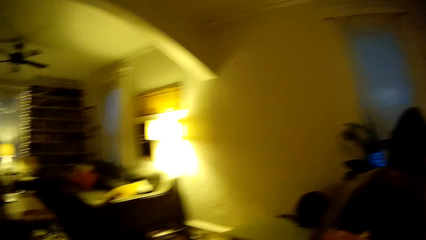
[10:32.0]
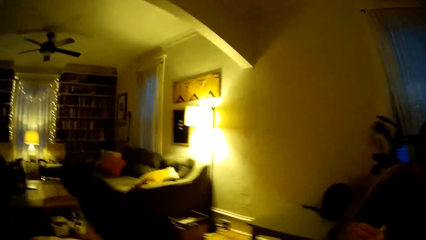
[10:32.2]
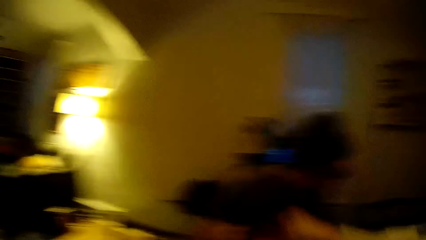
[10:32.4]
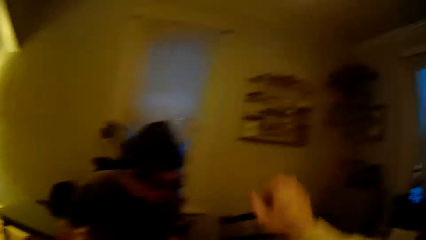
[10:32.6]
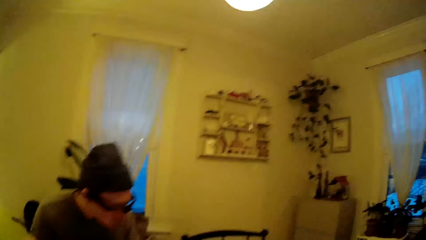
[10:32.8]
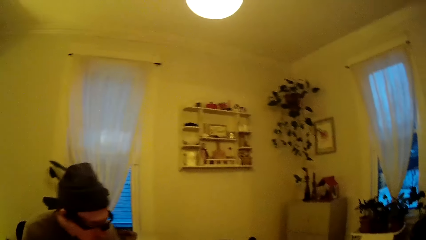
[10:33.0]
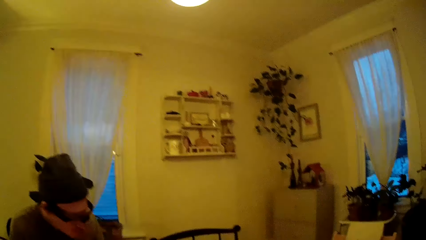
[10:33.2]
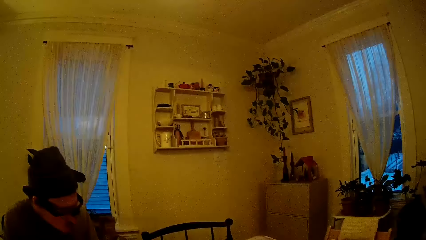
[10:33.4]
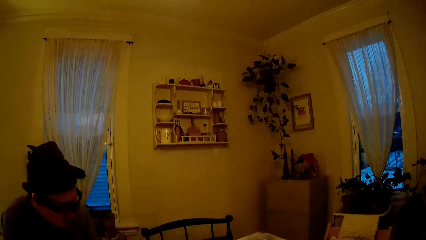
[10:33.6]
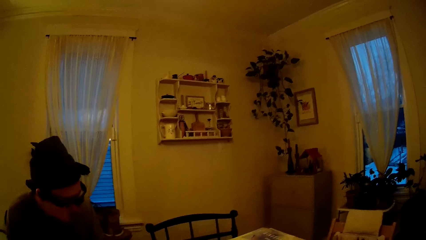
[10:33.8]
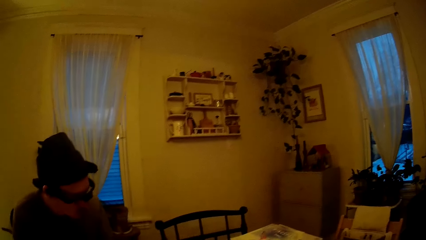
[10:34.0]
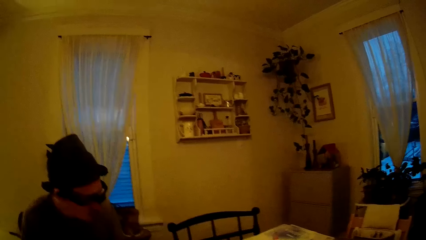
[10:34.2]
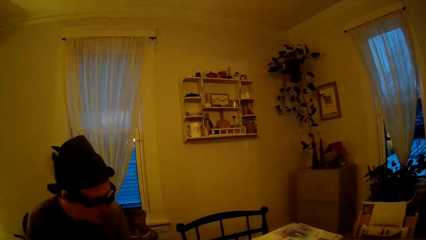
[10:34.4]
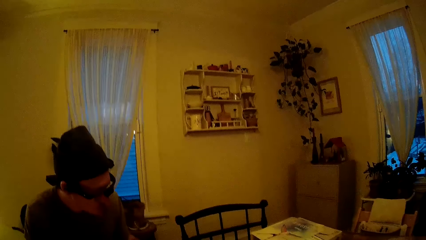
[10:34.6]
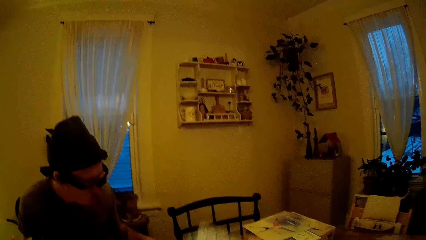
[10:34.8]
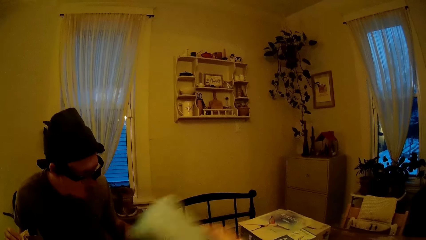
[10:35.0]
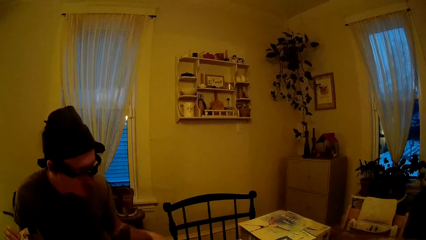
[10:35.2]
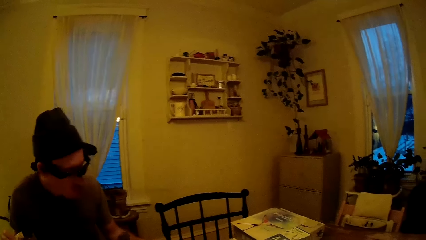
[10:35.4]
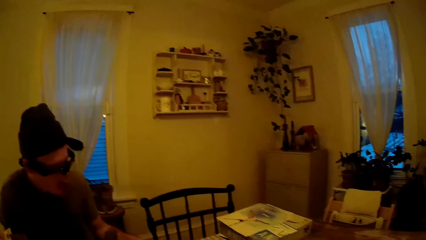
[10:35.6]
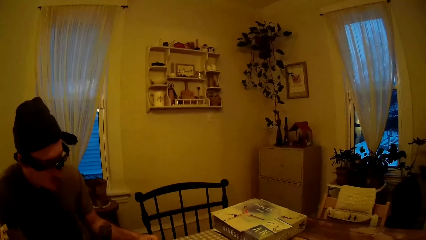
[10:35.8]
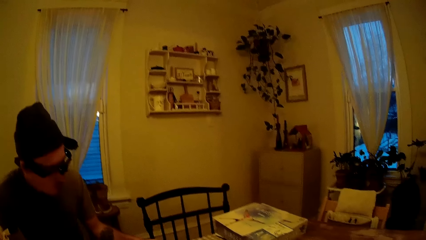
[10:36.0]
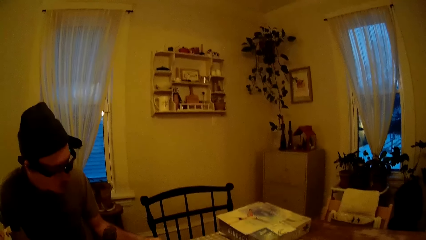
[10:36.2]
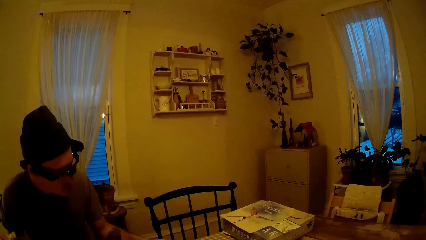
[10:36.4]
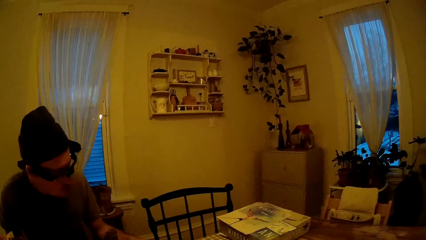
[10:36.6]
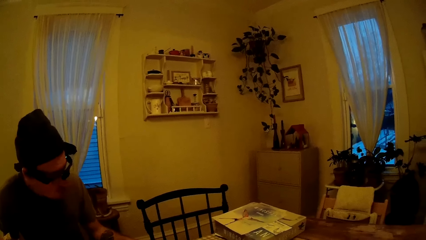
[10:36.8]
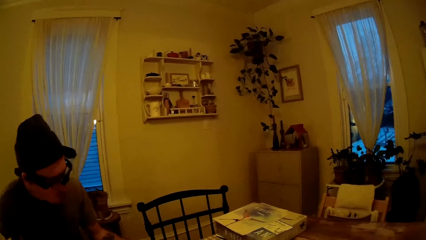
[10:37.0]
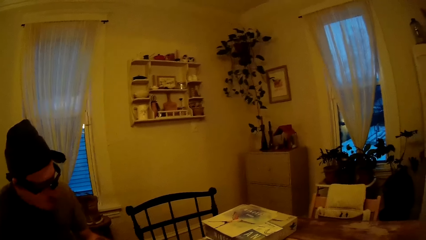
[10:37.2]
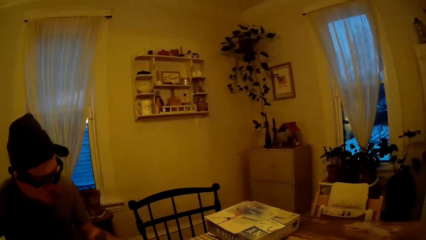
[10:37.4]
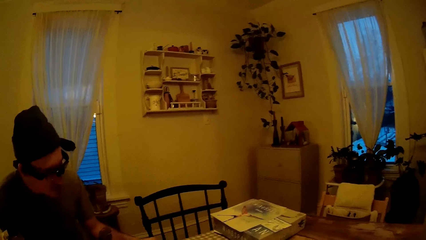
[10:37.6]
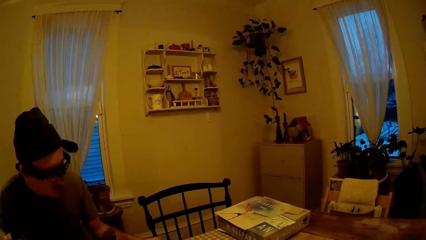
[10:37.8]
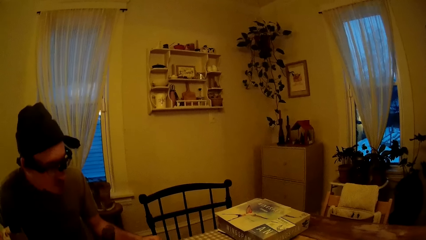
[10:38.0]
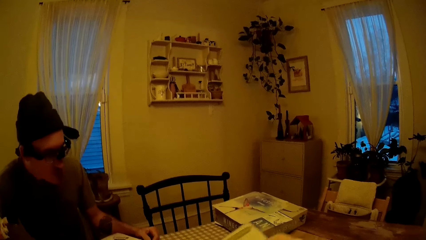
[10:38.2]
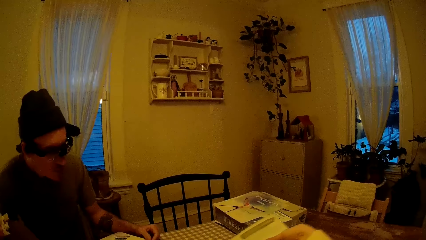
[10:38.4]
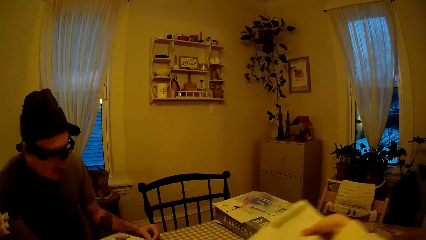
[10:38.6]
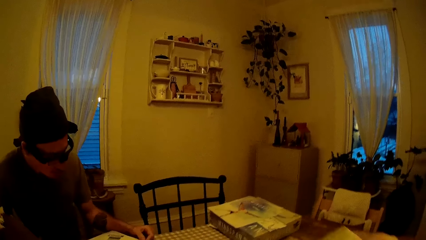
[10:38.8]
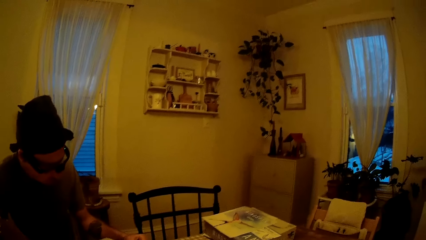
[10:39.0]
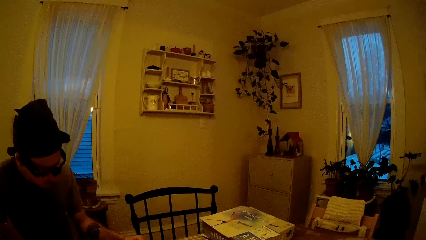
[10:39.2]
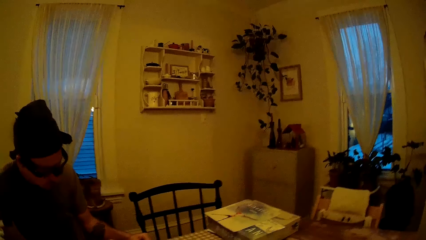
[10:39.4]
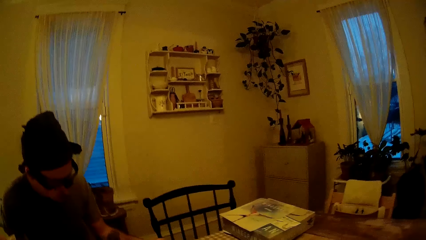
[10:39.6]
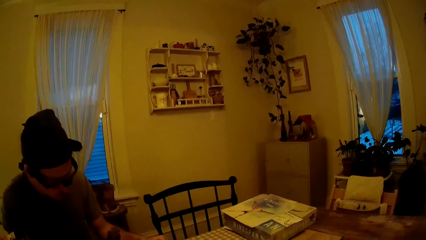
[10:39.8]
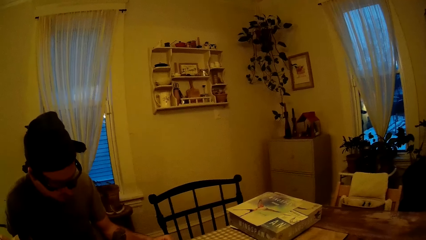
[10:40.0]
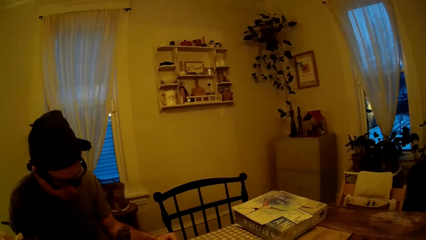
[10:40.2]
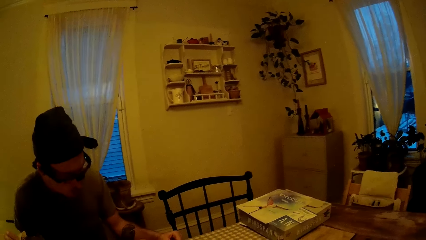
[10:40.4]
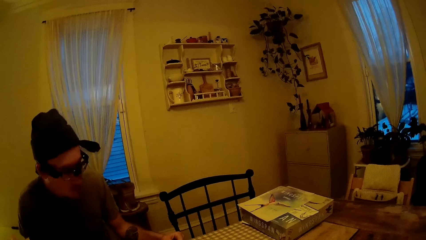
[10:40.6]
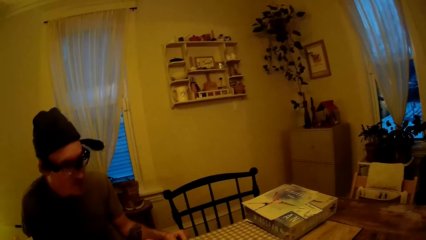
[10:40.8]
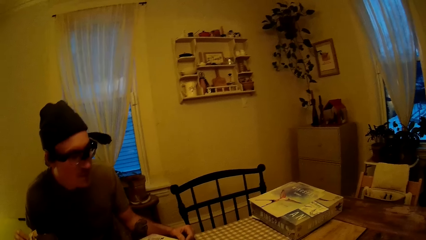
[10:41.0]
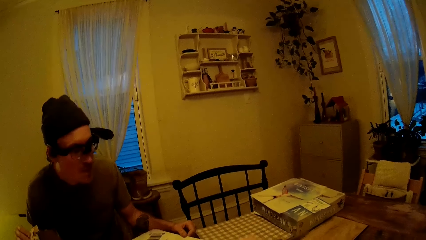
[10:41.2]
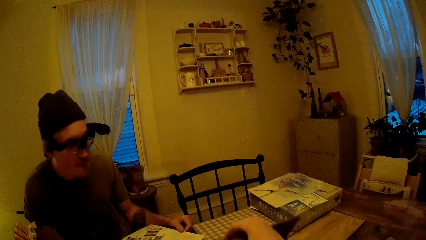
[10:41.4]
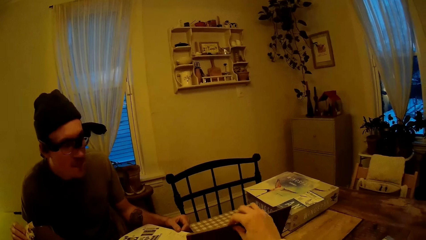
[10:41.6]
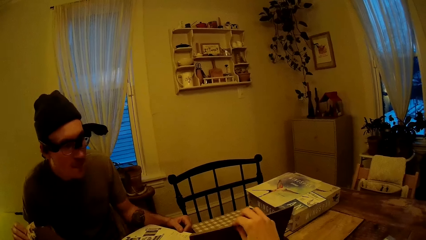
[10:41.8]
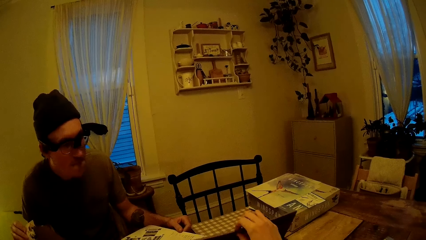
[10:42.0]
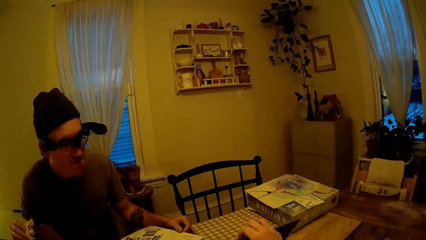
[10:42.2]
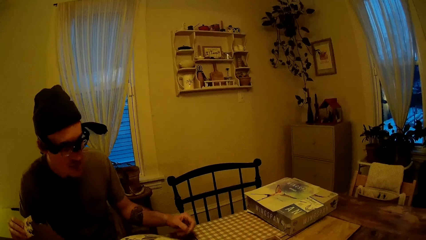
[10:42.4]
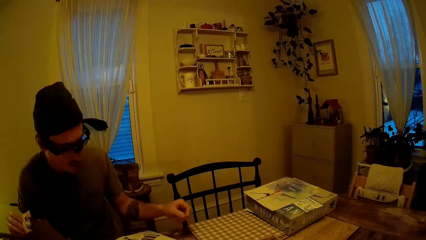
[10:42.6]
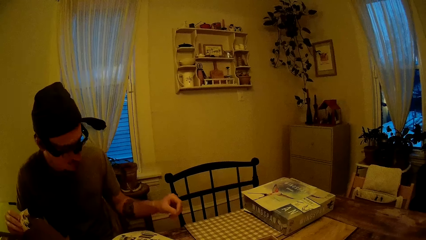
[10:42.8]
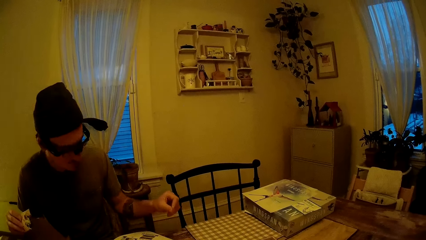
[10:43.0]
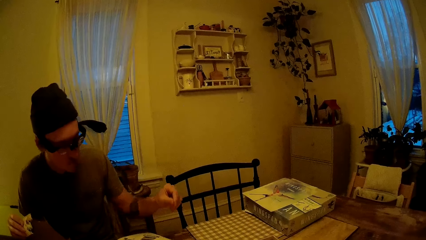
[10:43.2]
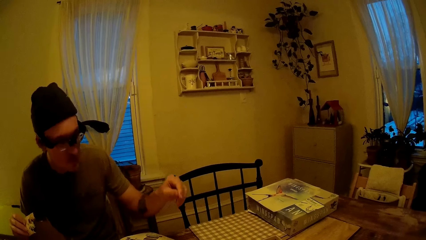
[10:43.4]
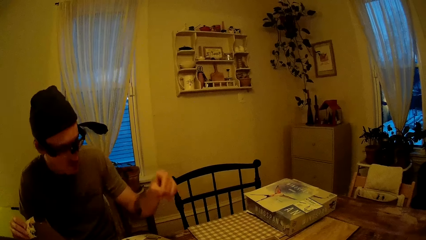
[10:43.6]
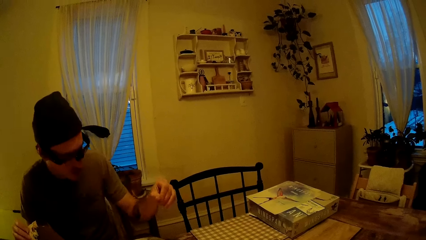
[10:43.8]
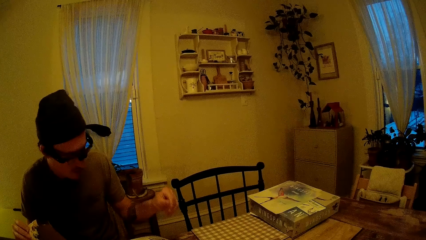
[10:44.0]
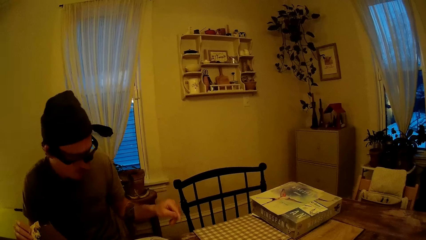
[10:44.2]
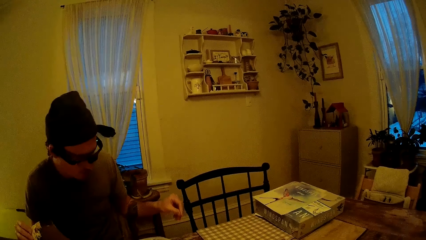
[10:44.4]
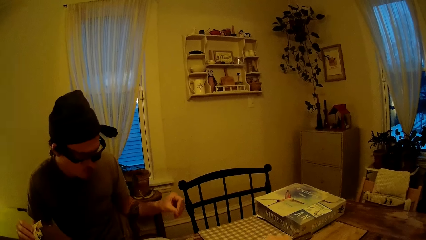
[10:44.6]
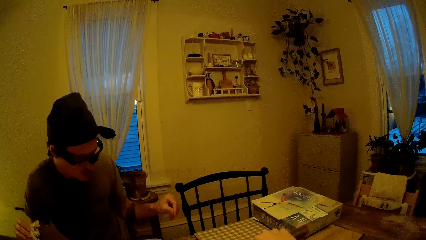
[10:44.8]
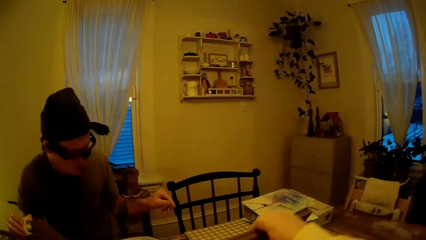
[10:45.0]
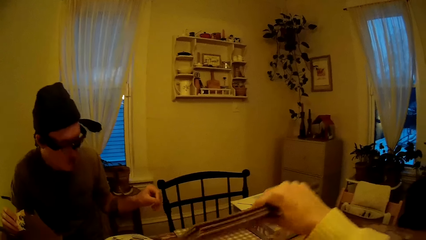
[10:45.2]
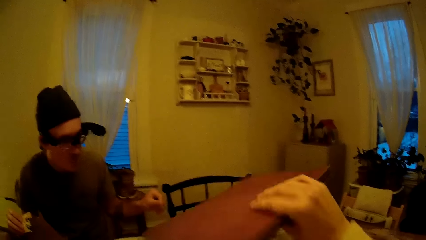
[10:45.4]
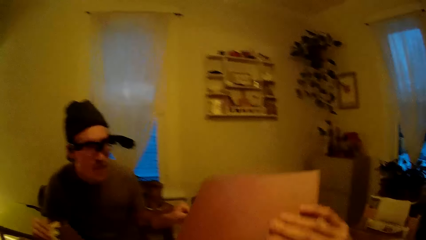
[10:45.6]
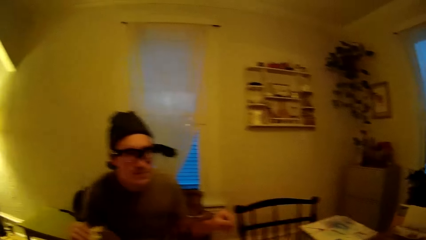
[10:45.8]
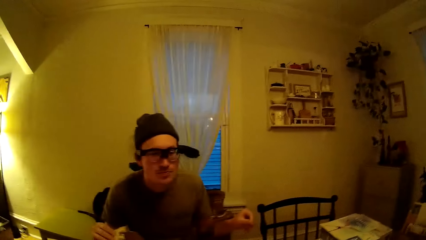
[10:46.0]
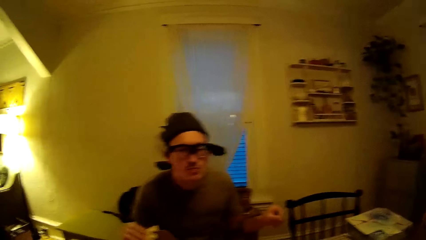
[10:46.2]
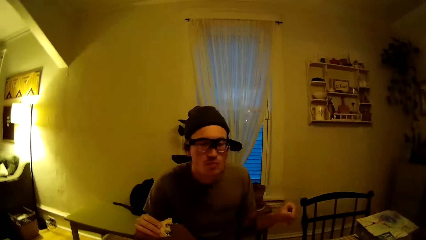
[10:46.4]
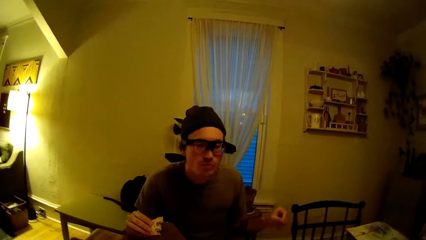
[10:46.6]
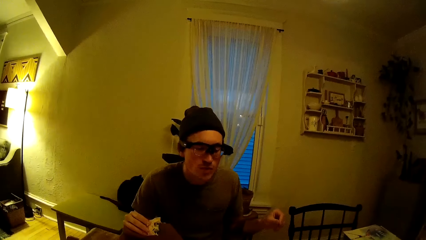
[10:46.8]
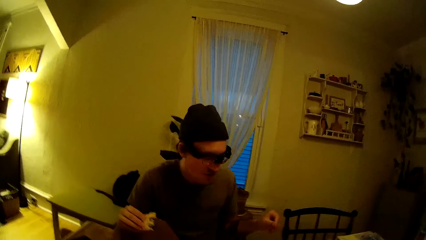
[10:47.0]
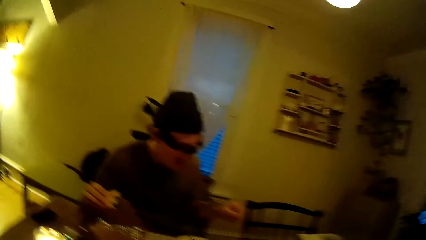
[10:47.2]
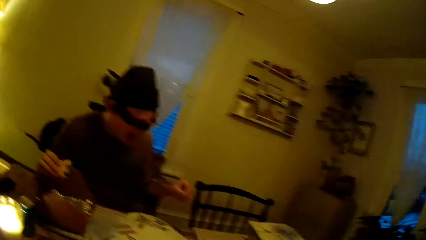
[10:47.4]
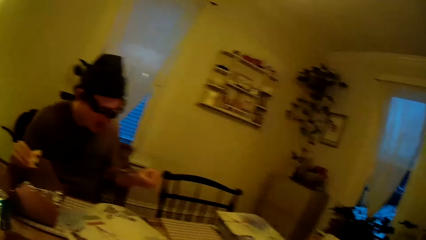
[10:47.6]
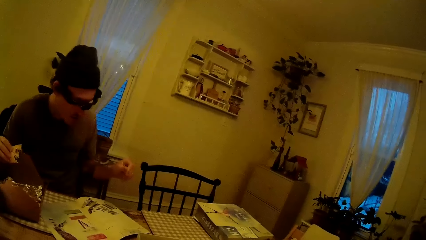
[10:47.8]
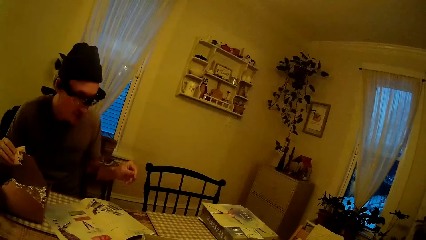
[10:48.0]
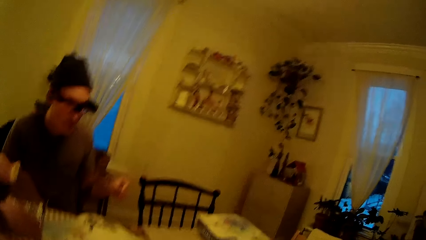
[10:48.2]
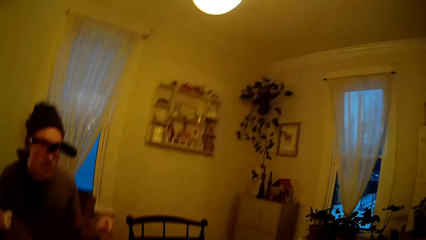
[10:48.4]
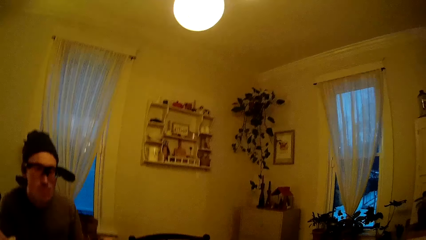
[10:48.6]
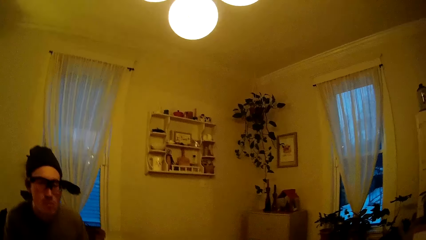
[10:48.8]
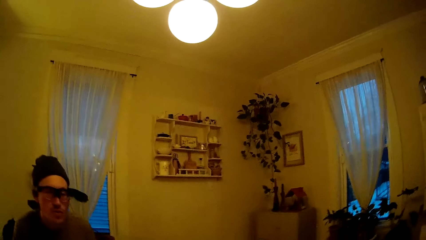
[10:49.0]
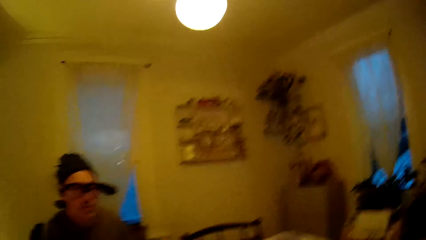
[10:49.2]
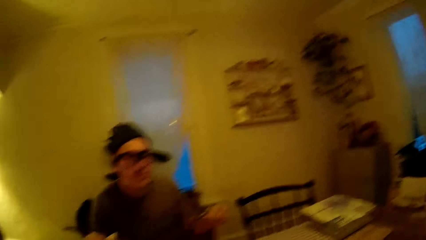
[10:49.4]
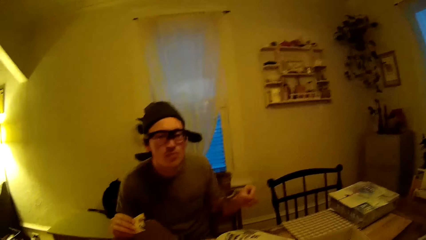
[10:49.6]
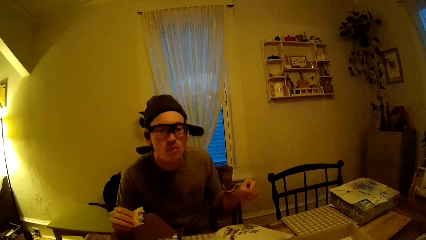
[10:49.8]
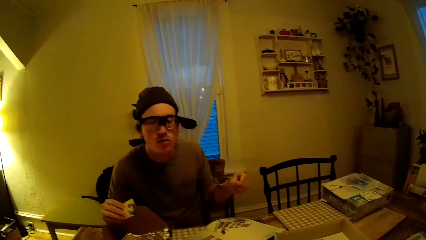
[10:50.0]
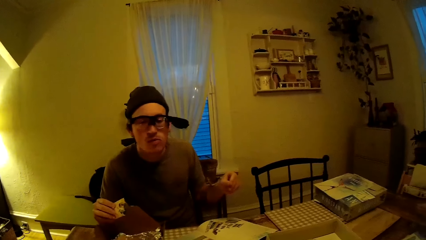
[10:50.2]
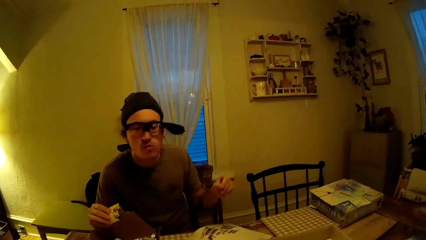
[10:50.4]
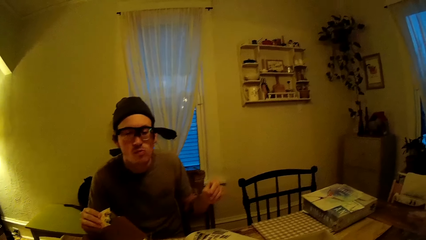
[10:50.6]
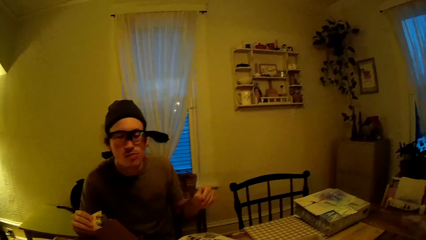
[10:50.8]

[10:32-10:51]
The camera wearer moves her hand. She moves something. She picks up a green case from the table with her right hand. She moves a game board. She picks up some sheets of paper with her right hand from the table. She opens a laptop on the table with her right hand. She flips the game board. She closes the laptop on the table with her right hand. She moves the game board. She lifts the laptop with her right hand.
